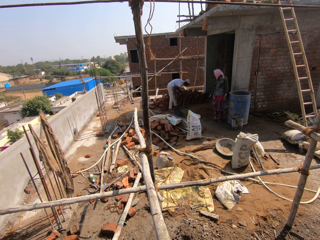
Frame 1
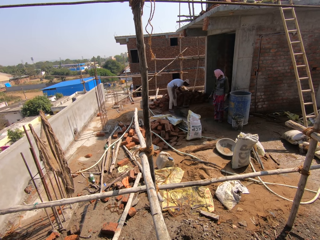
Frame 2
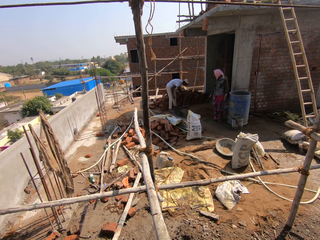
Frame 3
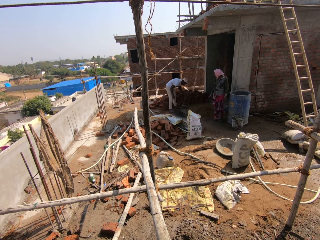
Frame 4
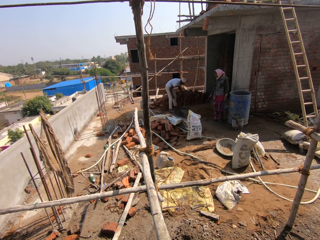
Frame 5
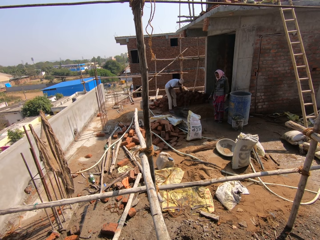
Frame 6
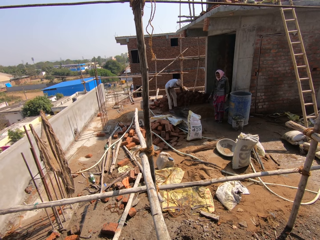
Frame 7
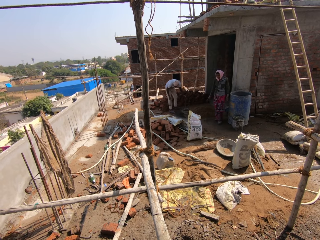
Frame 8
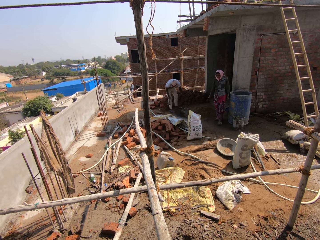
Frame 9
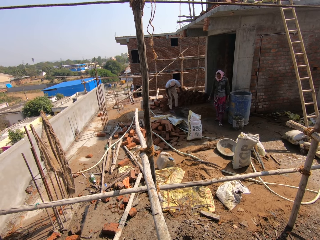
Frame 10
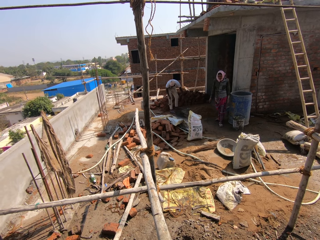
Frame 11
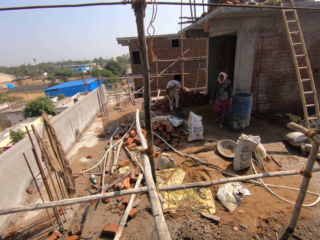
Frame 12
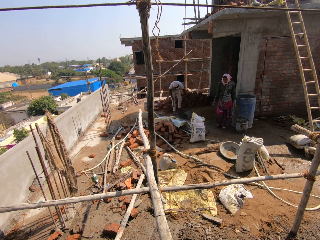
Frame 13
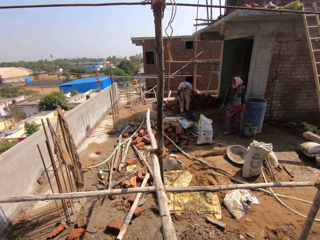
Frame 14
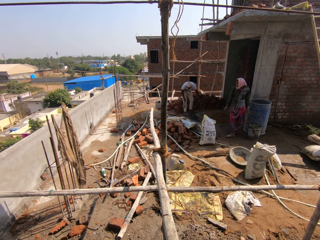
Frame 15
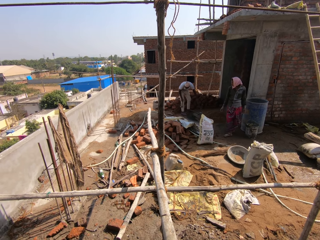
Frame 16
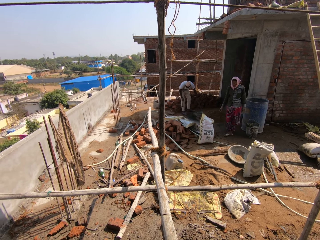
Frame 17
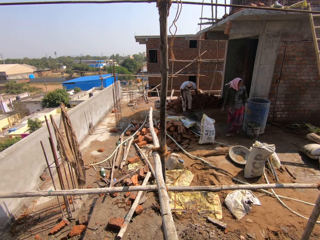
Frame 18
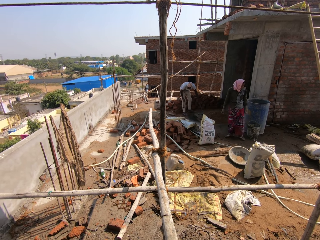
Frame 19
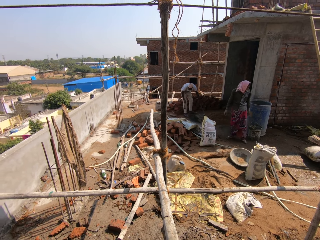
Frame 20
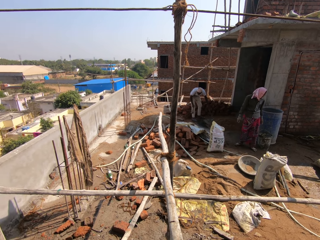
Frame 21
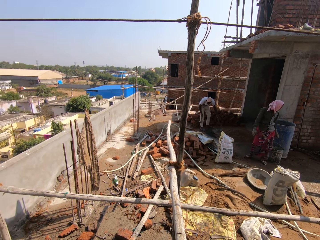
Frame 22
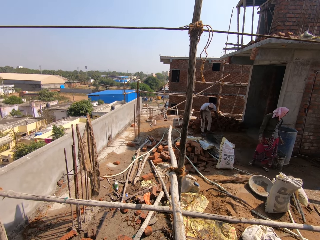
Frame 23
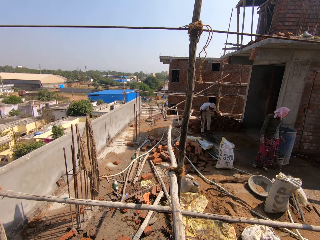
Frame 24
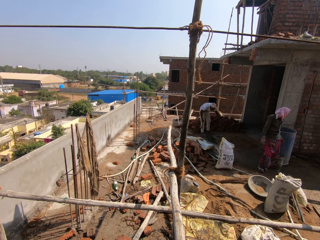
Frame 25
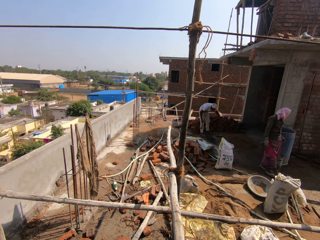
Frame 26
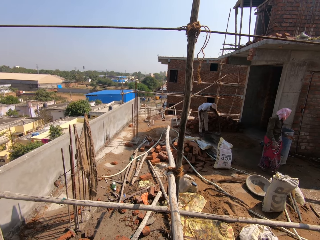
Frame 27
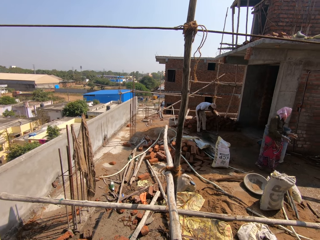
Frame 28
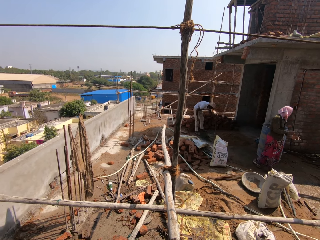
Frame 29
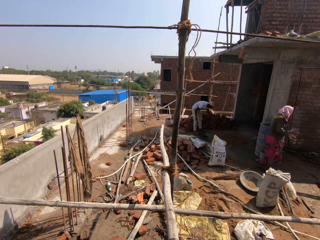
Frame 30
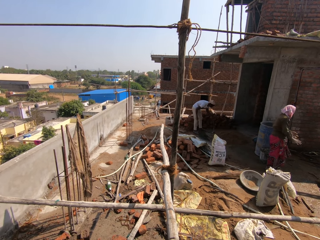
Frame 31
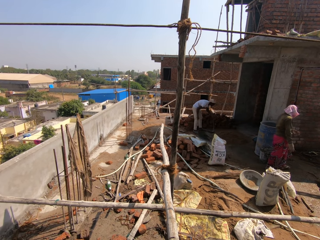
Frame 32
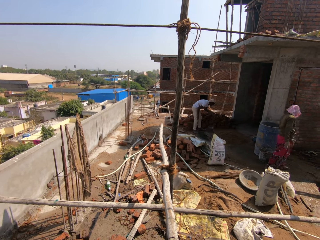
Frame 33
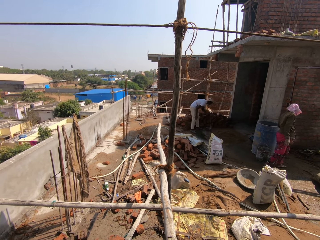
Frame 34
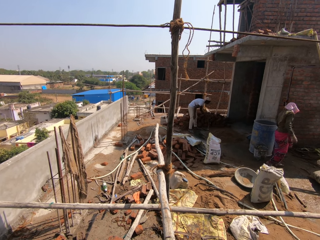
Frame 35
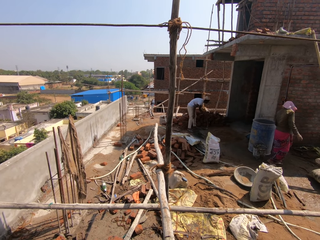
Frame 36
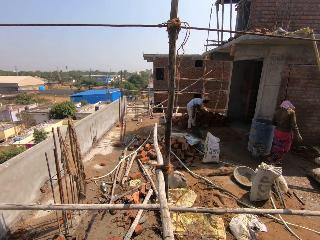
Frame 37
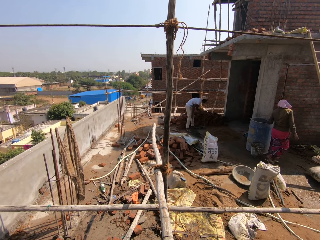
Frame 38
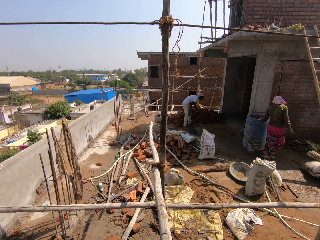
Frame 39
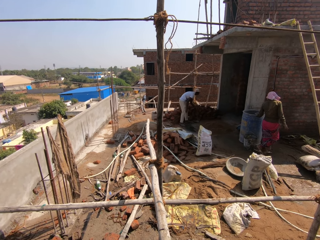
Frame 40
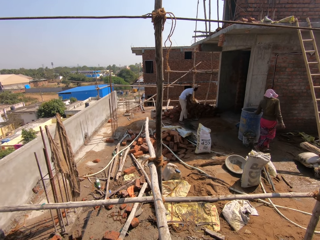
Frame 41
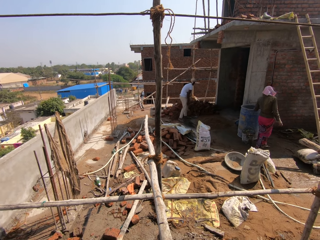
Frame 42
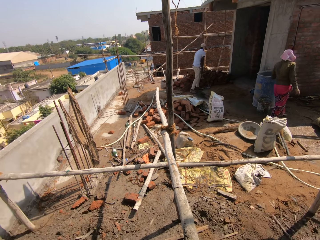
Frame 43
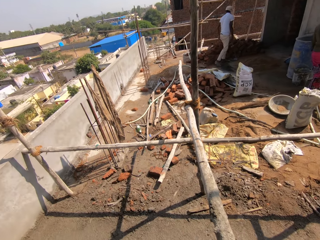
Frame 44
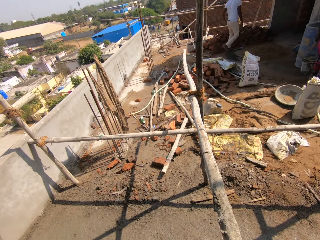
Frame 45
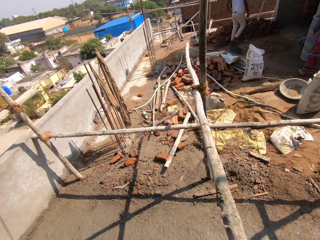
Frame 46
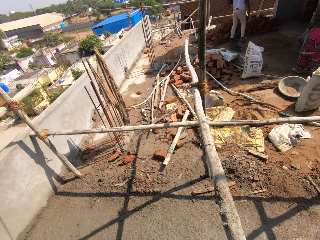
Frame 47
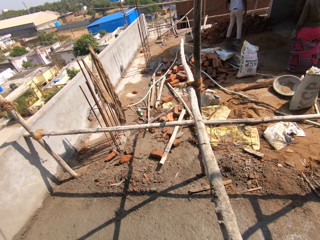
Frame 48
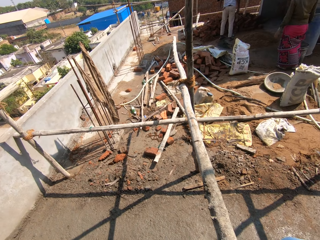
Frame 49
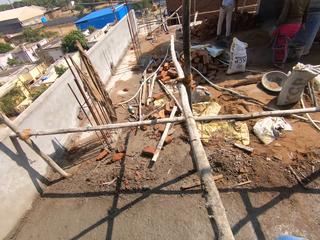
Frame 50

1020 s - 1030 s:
A woman walks around the construction area. The woman wipes her hands. The woman walks around the construction area.

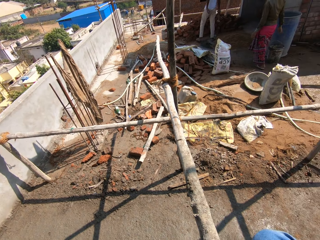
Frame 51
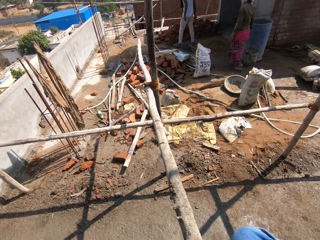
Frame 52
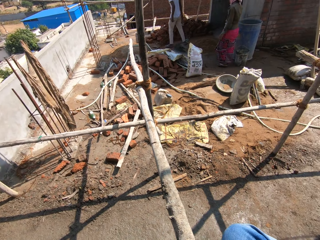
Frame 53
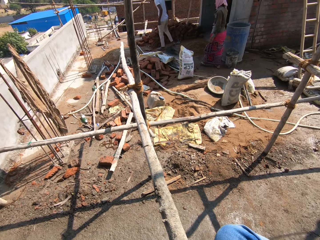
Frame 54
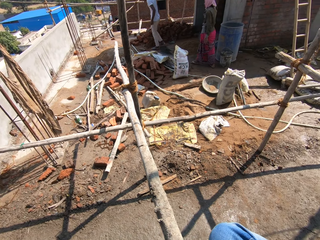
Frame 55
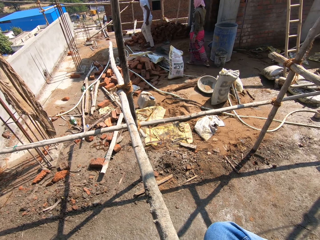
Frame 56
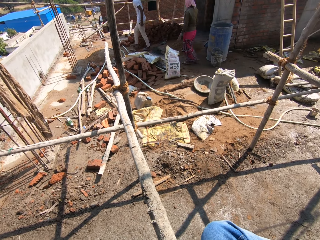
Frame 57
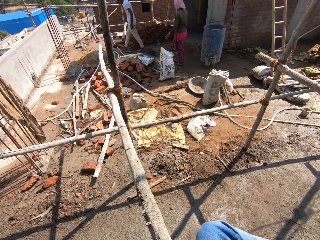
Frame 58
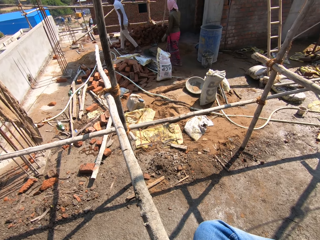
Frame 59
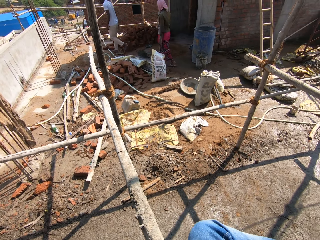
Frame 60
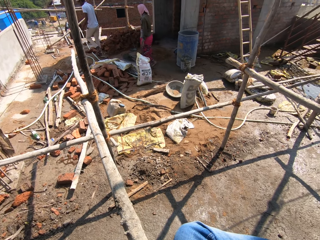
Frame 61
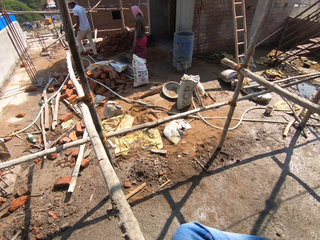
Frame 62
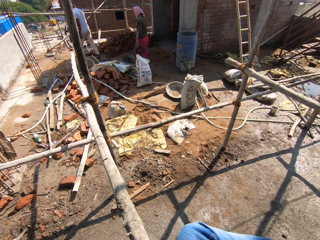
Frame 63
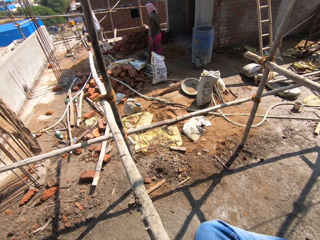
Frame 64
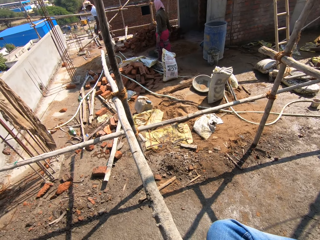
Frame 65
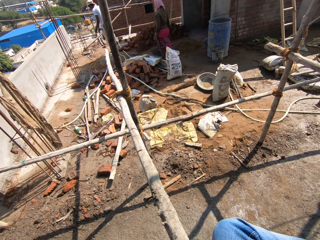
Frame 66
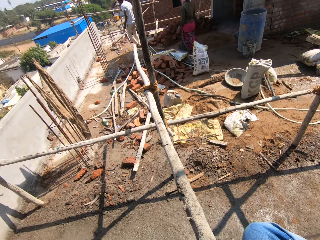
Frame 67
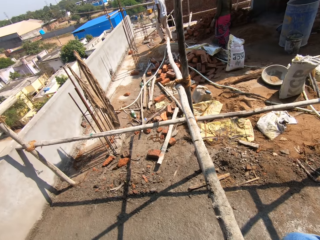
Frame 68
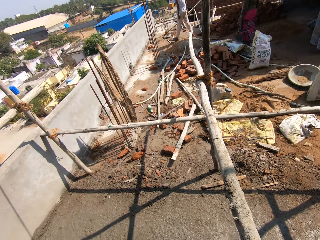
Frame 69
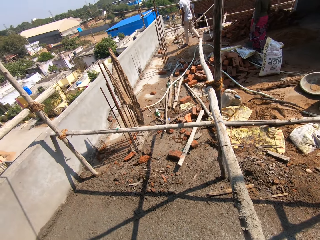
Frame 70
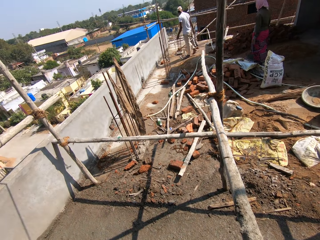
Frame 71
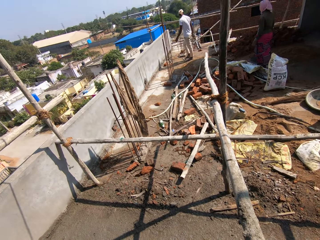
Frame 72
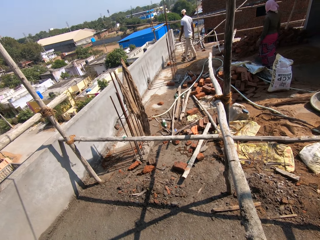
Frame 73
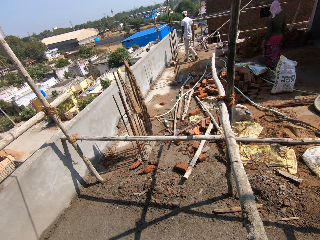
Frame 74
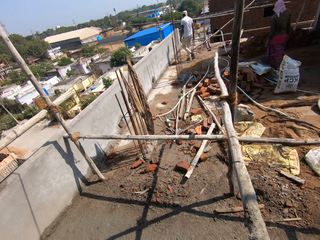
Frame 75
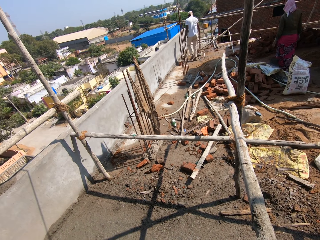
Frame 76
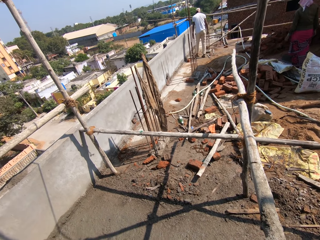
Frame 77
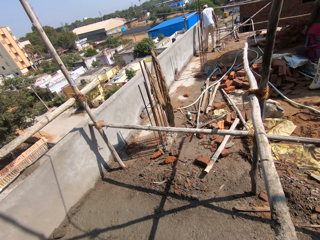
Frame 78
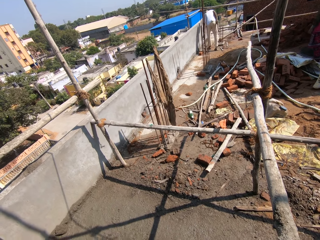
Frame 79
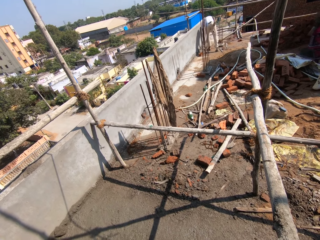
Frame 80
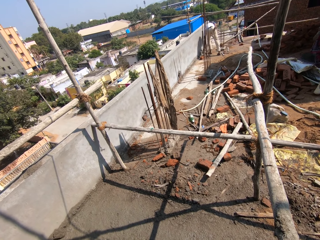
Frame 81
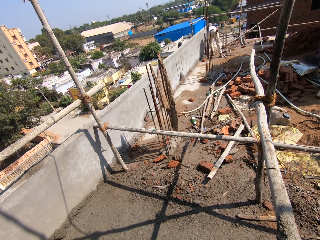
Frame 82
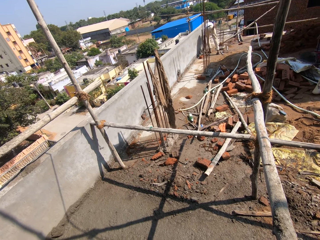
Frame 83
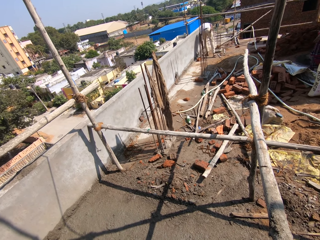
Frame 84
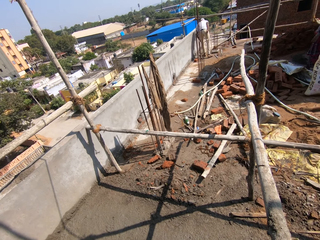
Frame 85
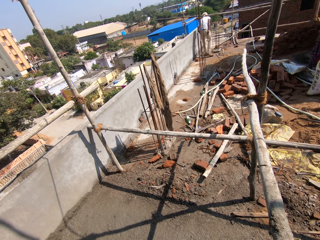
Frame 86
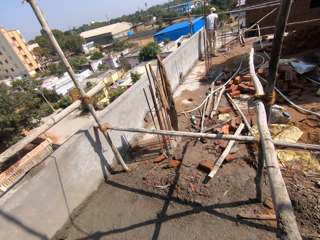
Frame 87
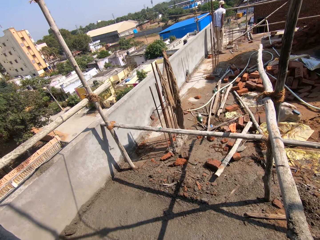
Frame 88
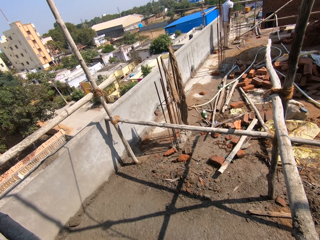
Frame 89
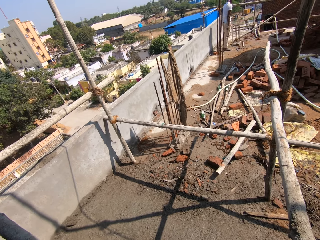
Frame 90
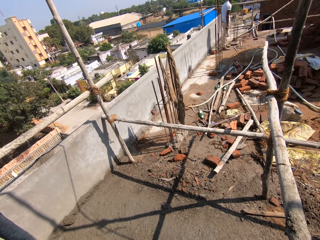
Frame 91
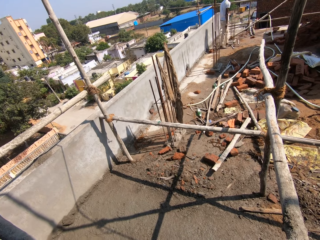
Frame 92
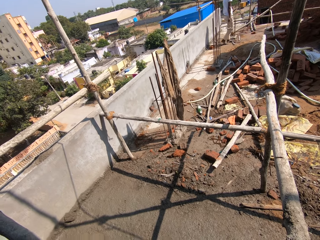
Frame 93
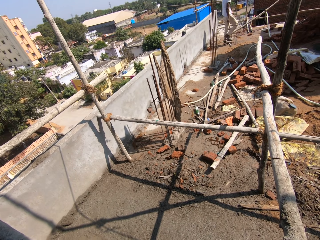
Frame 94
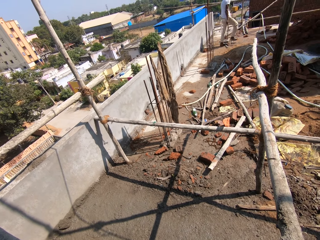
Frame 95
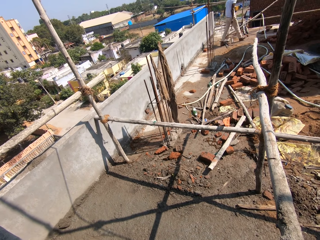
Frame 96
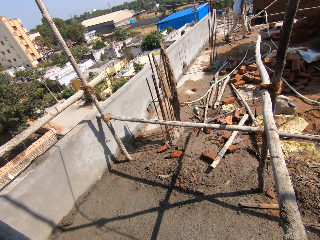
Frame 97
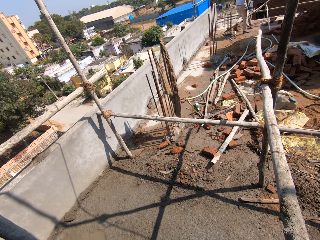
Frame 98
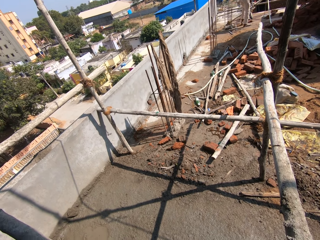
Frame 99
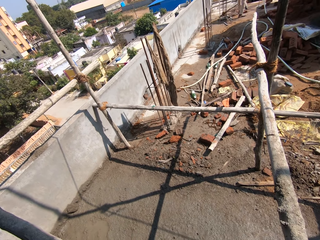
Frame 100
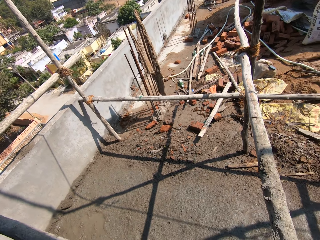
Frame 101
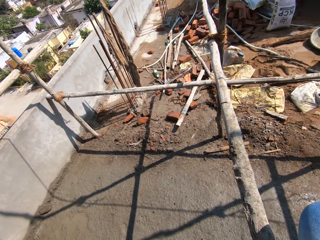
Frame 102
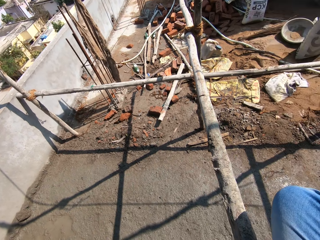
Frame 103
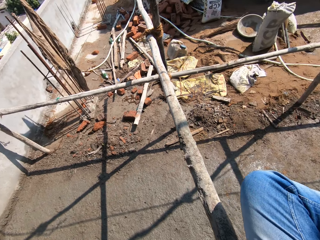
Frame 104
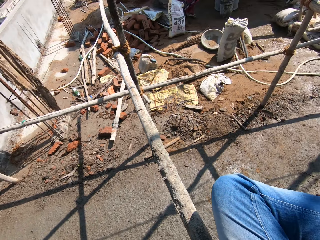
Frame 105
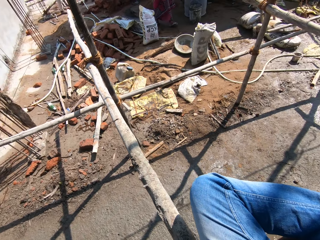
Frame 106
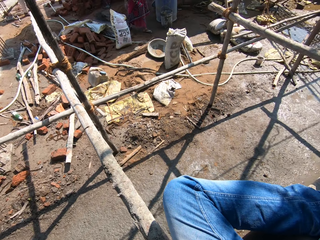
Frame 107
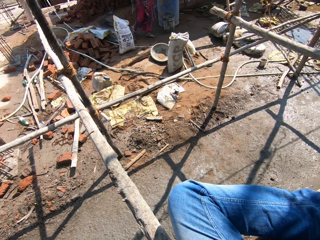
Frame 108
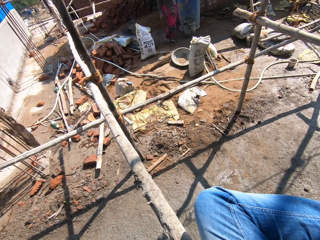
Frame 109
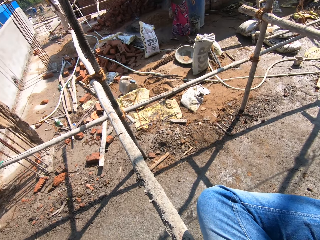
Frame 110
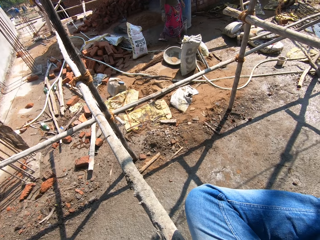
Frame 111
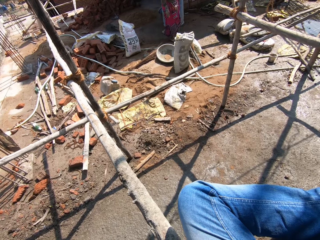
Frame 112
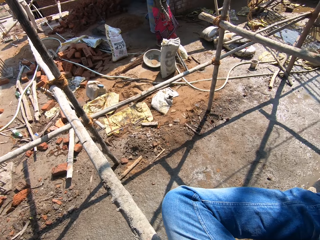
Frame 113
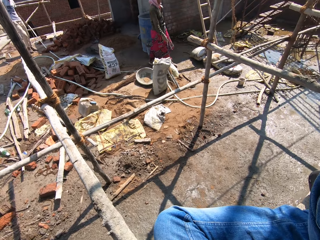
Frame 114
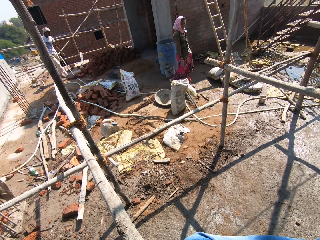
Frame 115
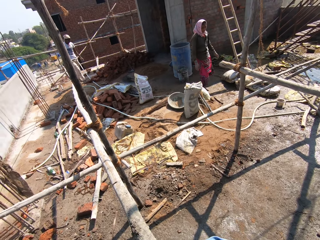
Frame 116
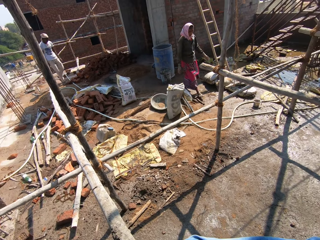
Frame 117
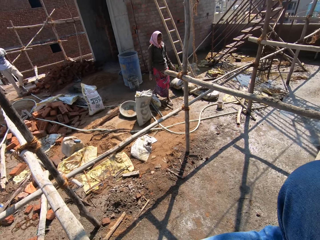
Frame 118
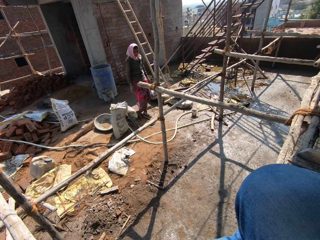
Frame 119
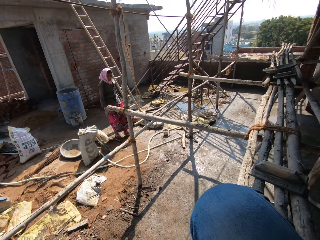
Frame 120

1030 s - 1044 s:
A woman walks around the construction area. A man walks around the construction area. The man walks around the construction area again. The man picks up something. The man walks around the construction area. The camera wearer looks around the construction area. The woman walks around the construction area. The camera wearer sits.
